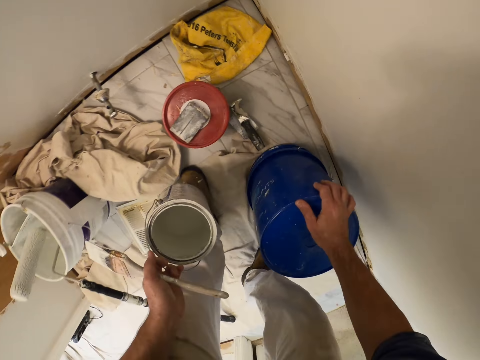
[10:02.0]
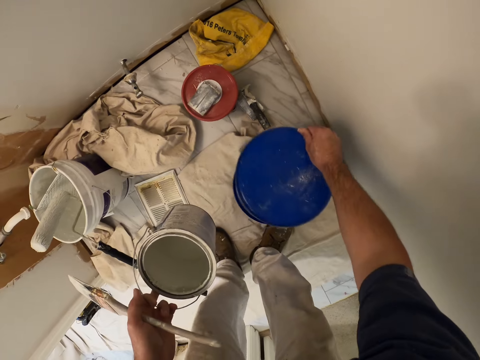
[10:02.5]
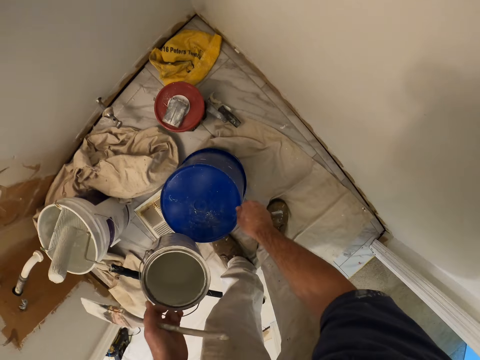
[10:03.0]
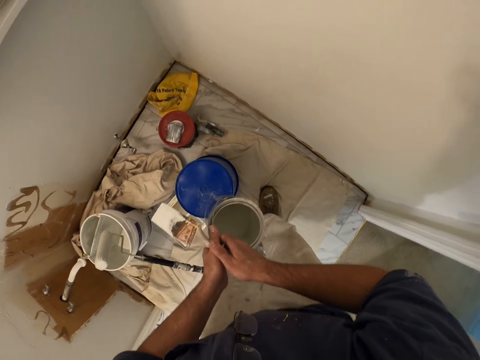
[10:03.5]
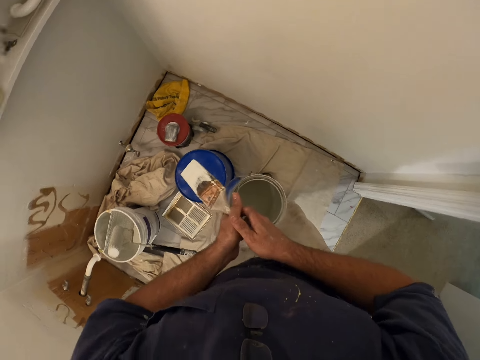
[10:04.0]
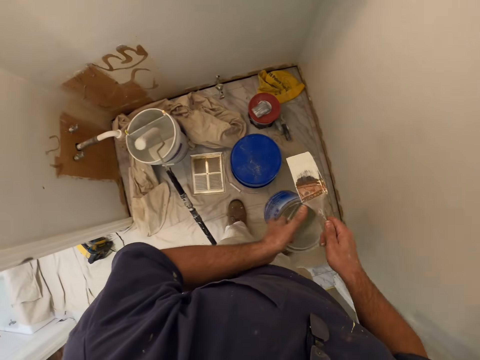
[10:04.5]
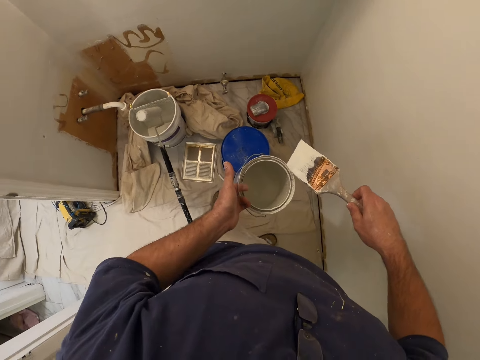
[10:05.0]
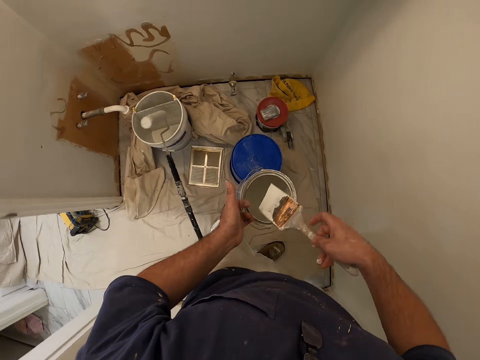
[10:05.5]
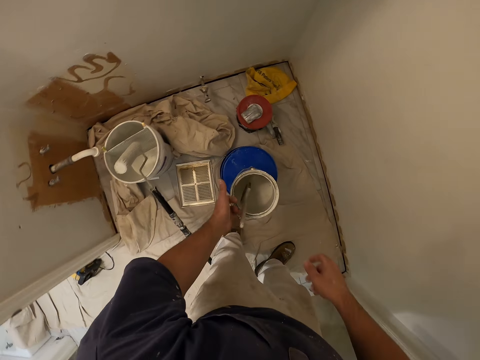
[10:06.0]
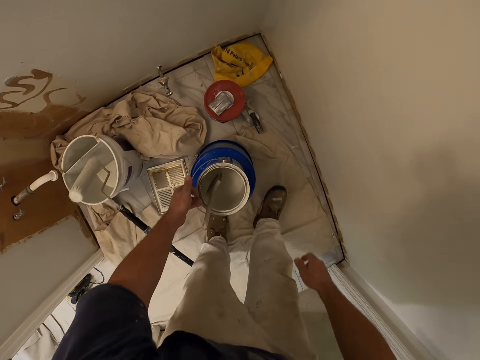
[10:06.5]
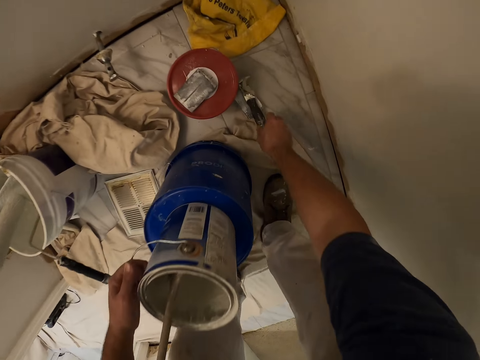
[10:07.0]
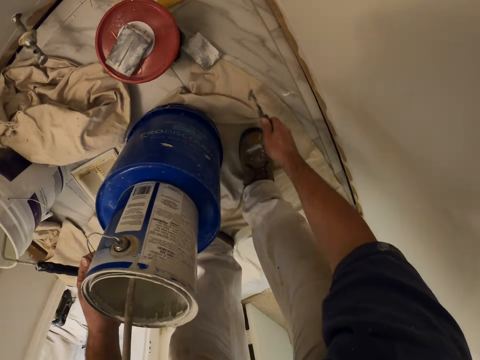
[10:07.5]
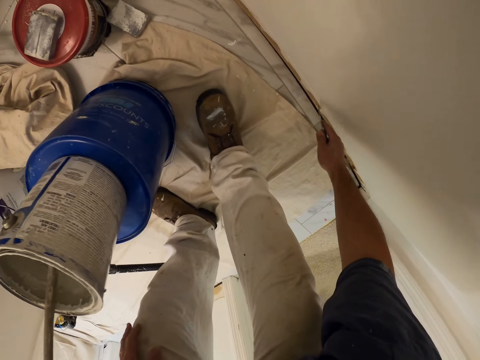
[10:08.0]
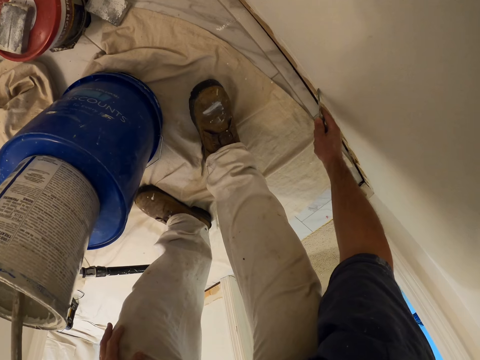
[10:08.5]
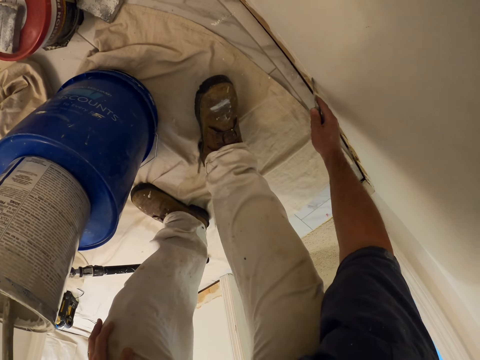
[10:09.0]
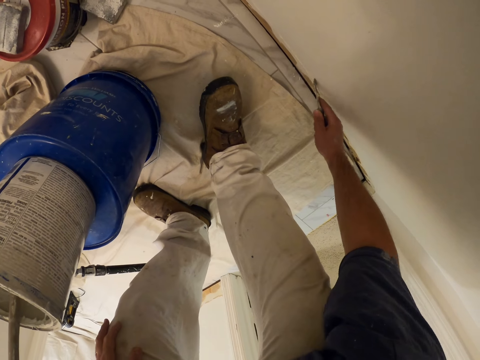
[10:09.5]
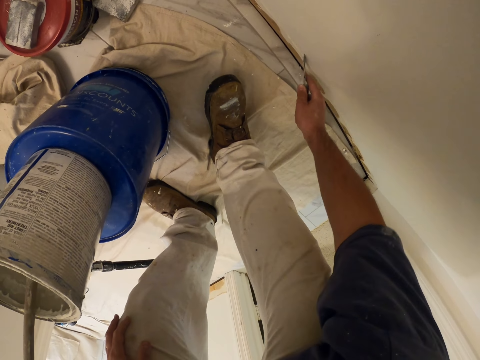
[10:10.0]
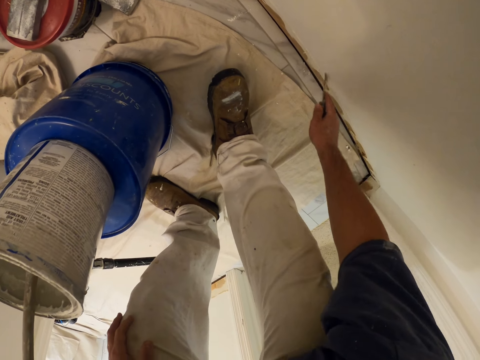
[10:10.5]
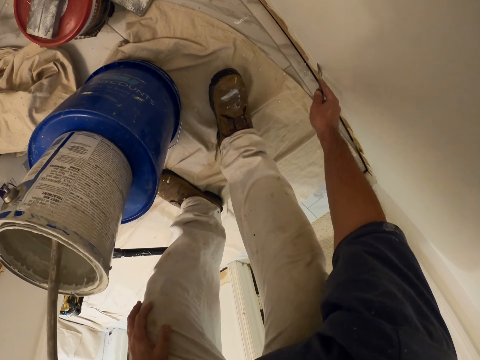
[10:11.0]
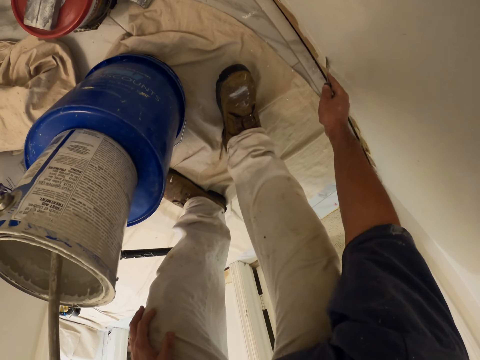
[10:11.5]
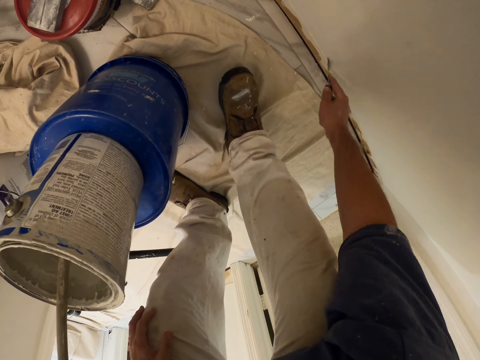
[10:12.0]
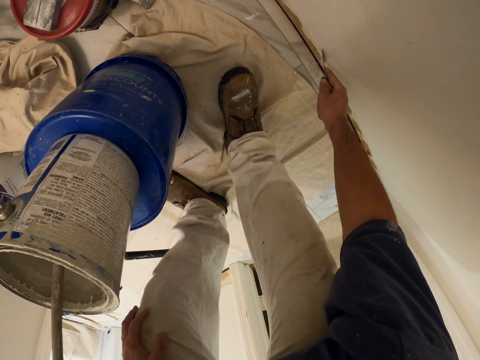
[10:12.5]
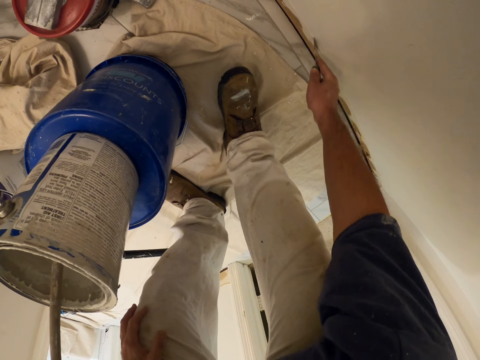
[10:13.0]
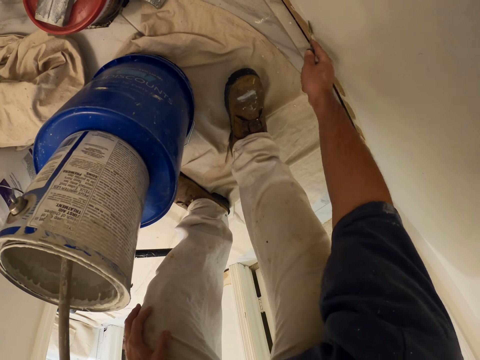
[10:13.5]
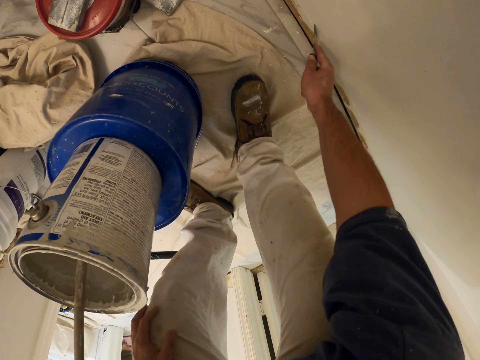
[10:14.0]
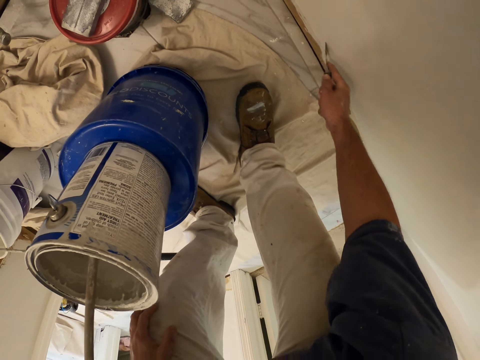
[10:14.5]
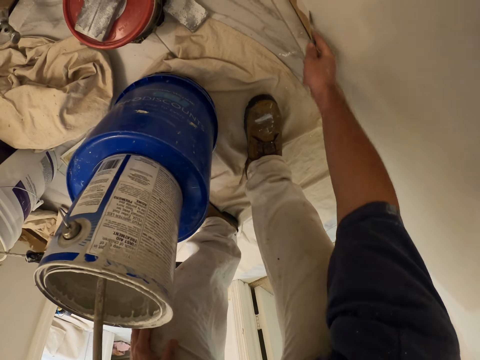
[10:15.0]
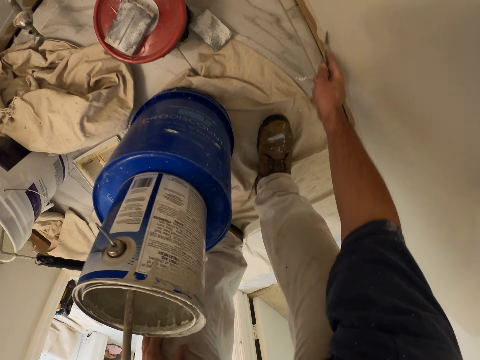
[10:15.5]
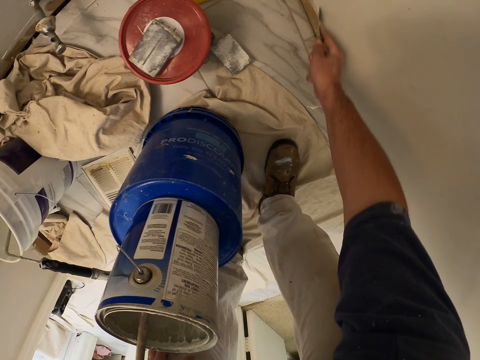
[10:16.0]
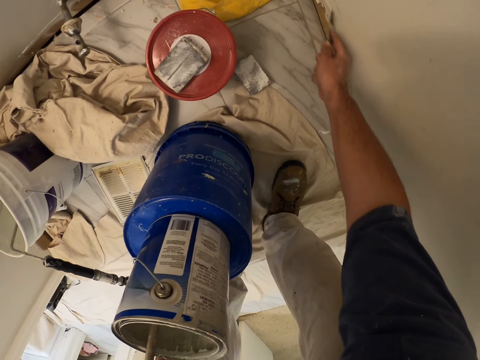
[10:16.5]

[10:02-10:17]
The camera wearer holds the bucket. He moves the bucket closer to himself with his right hand. He holds the paint brush with both hands. He holds the paint brush with the other hand. He puts the paint brush in the paint container. He puts the paint container on the bucket. He picks up a scraper on the floor. He scrapes the wall with the paint scraper.

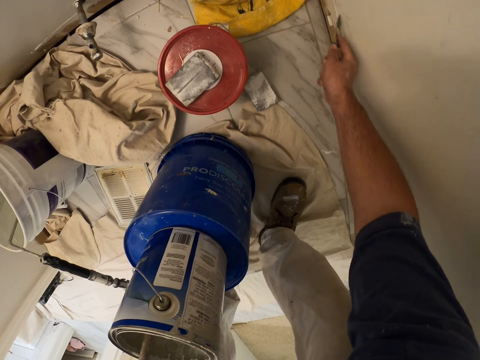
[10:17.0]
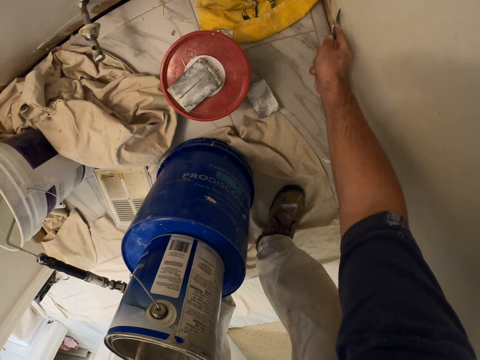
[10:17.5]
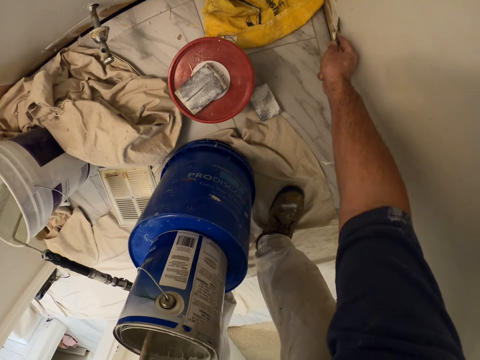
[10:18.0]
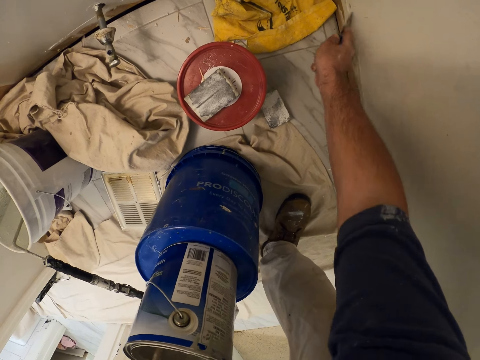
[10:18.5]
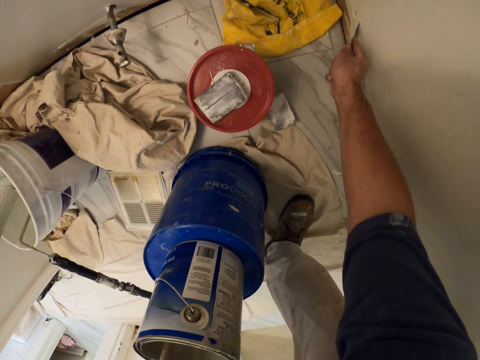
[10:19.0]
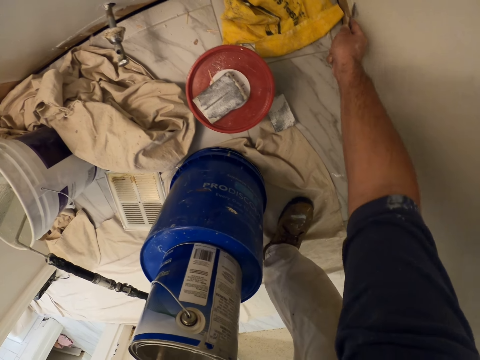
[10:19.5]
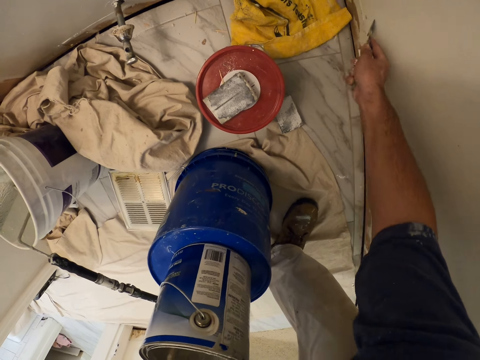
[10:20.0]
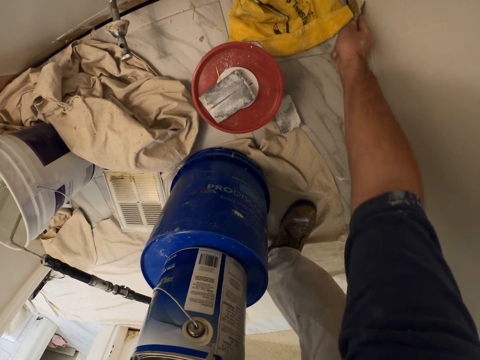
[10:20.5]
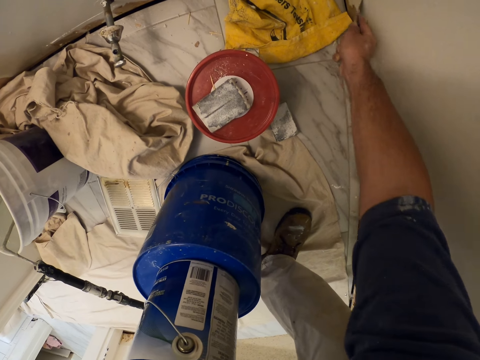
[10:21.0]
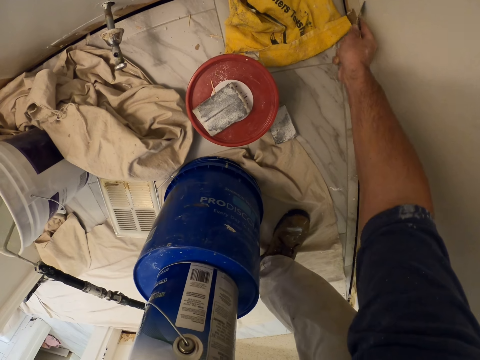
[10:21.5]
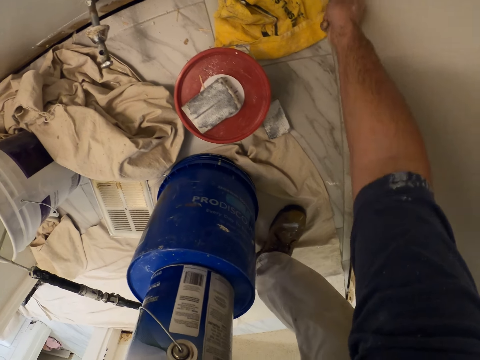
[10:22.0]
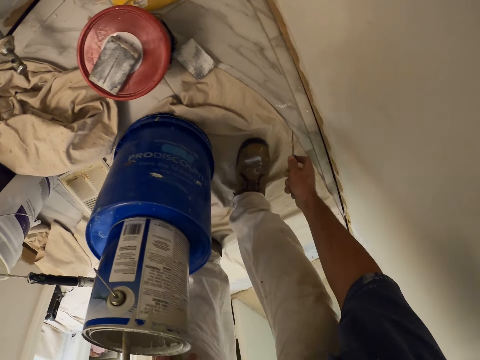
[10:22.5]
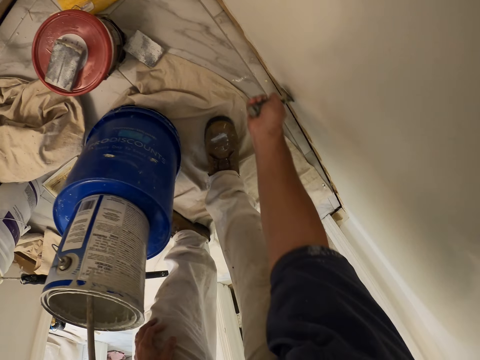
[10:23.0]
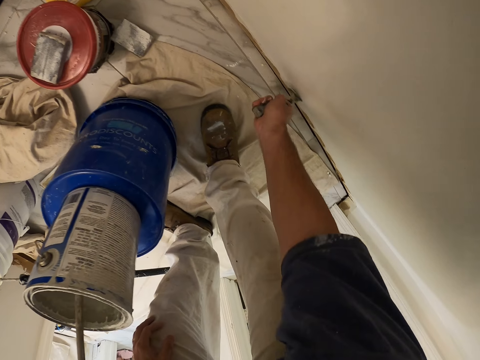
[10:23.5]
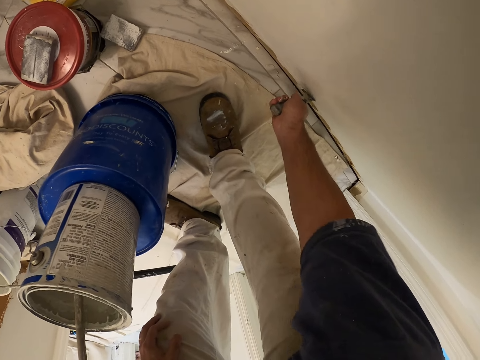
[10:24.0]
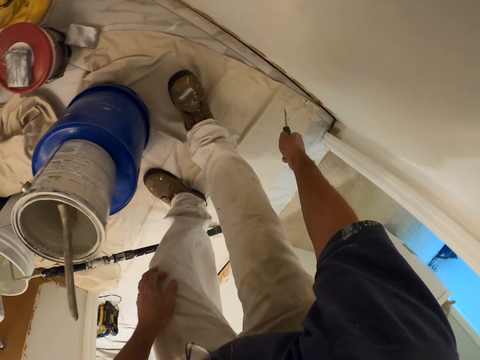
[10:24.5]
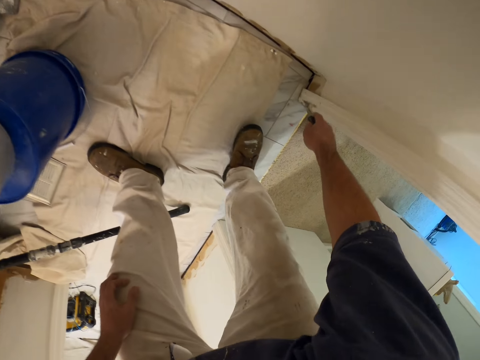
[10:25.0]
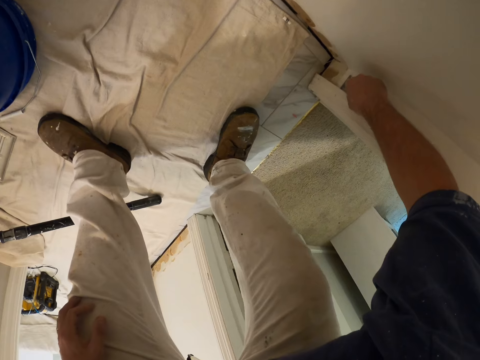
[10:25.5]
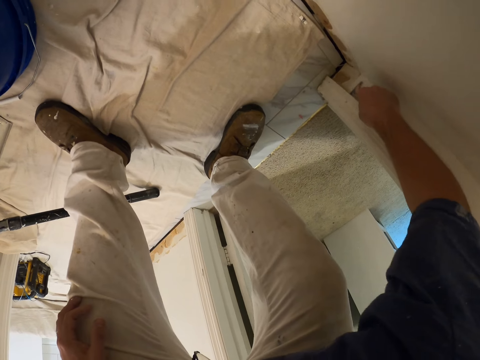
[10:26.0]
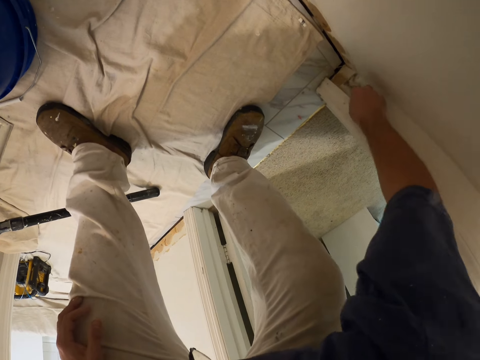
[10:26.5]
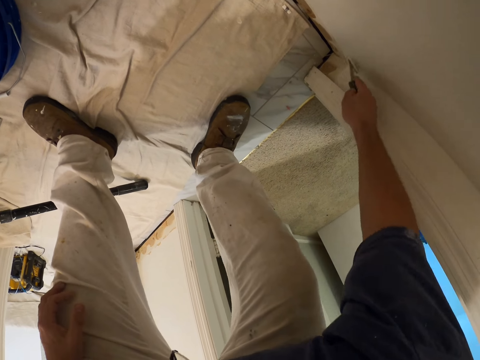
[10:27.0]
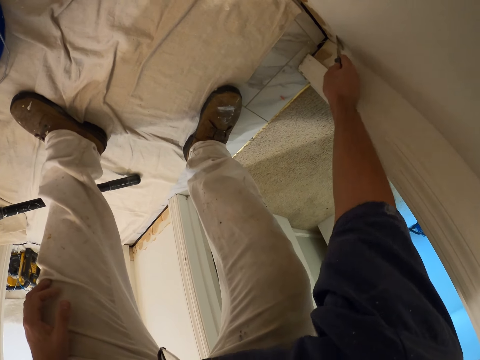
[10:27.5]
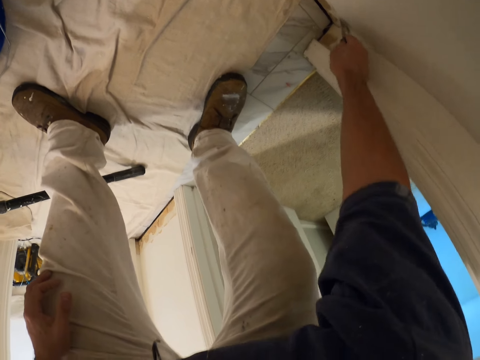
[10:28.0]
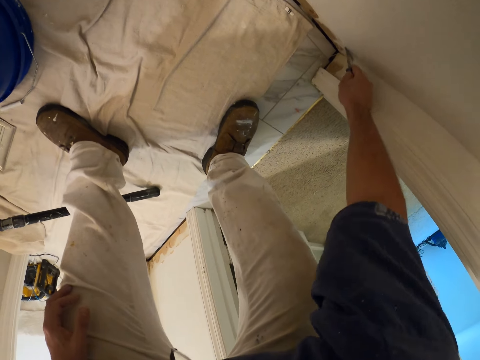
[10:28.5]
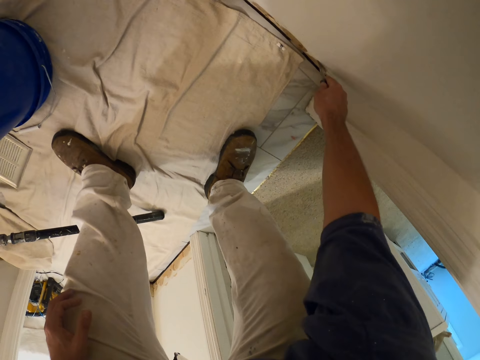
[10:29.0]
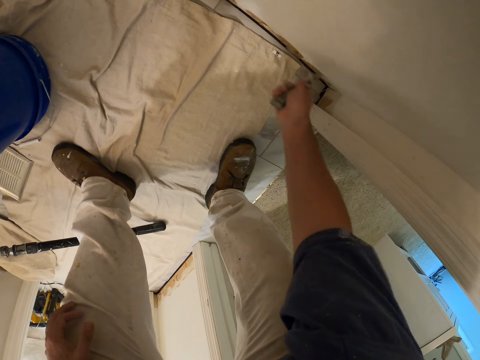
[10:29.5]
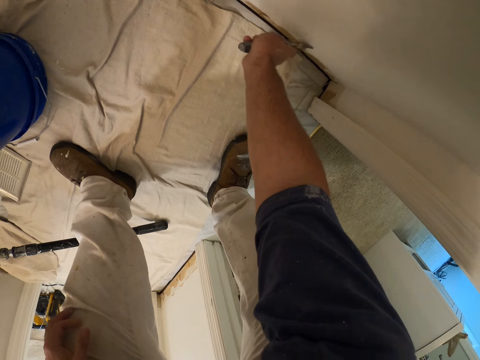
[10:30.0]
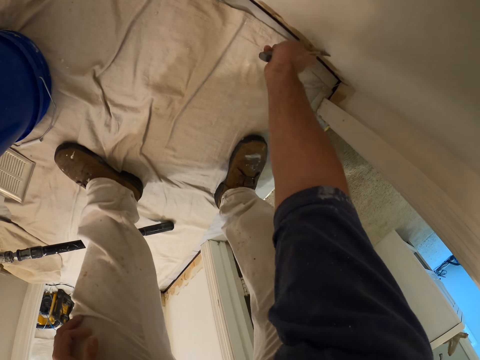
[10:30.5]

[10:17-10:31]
The camera wearer moves along the wall. They scrape the wall.
